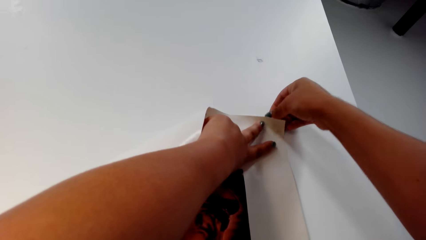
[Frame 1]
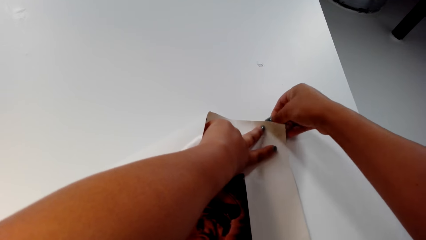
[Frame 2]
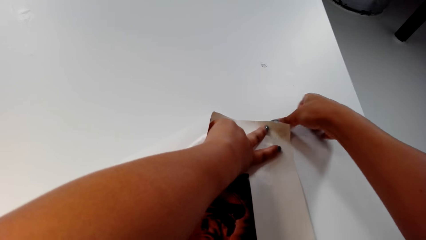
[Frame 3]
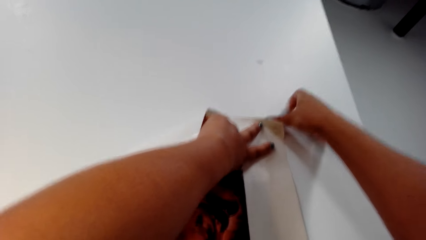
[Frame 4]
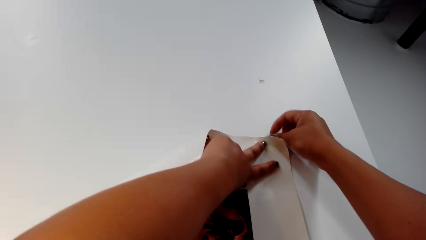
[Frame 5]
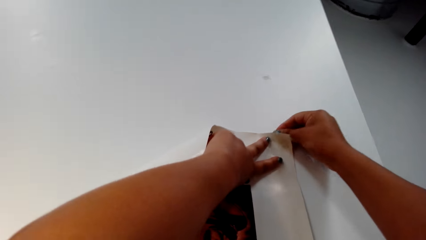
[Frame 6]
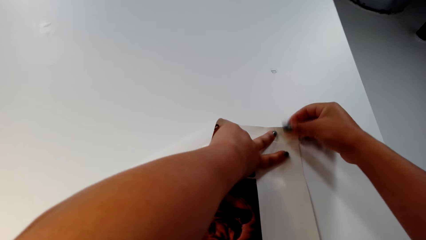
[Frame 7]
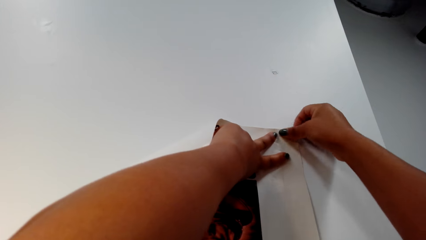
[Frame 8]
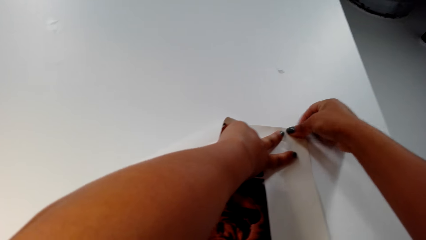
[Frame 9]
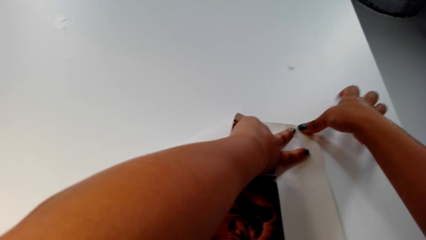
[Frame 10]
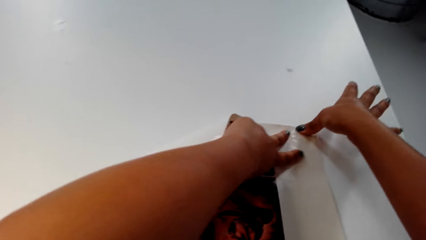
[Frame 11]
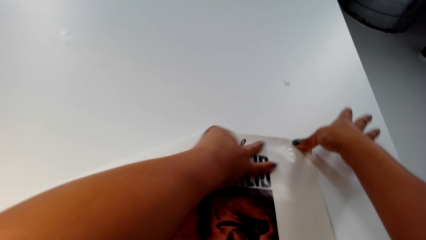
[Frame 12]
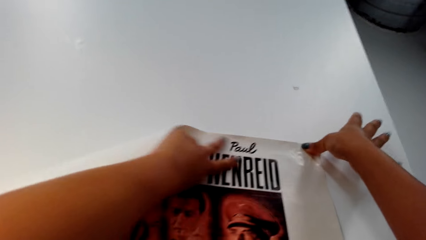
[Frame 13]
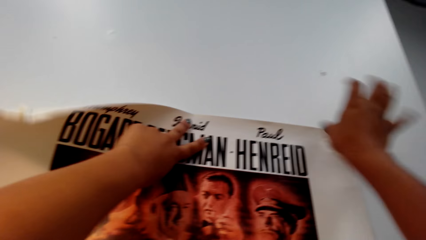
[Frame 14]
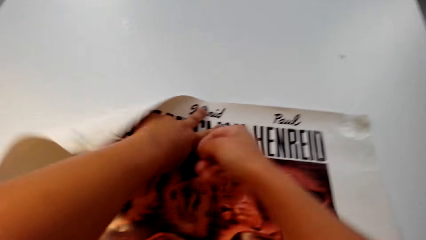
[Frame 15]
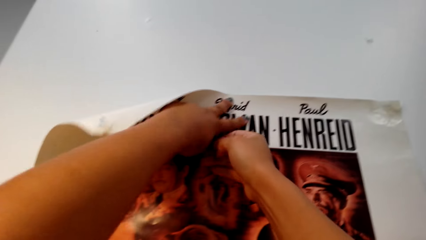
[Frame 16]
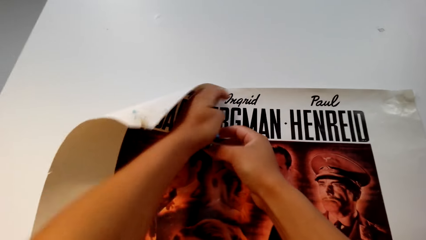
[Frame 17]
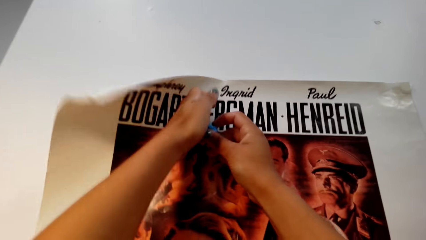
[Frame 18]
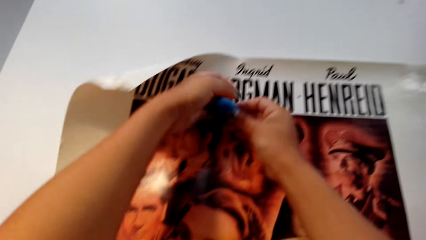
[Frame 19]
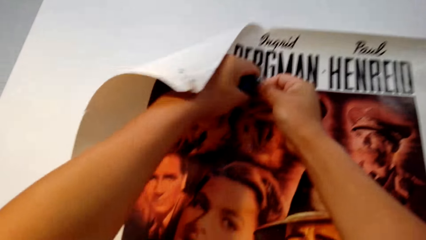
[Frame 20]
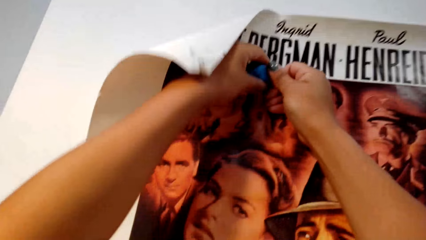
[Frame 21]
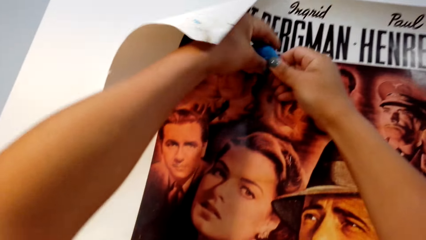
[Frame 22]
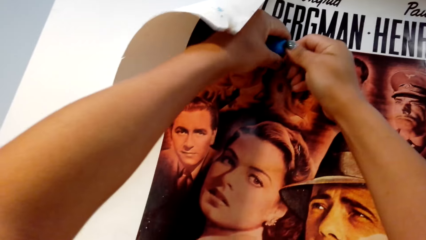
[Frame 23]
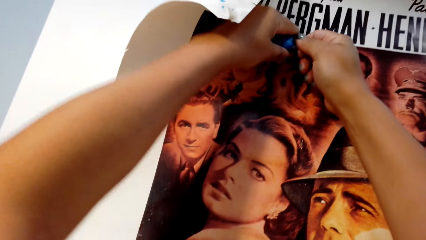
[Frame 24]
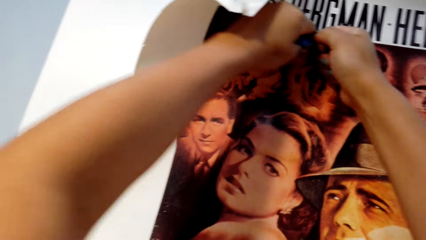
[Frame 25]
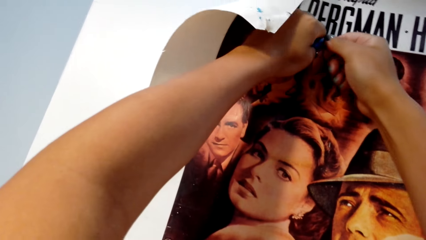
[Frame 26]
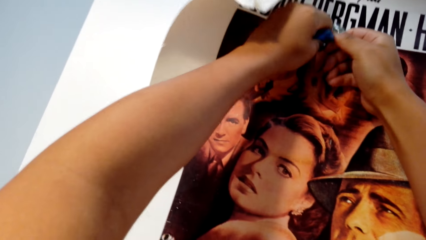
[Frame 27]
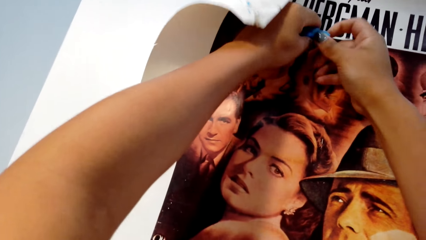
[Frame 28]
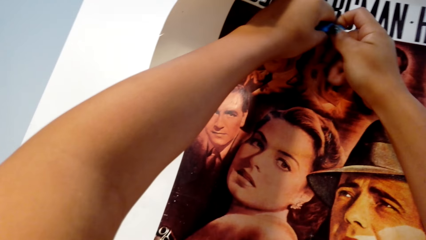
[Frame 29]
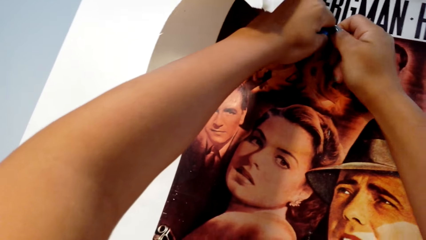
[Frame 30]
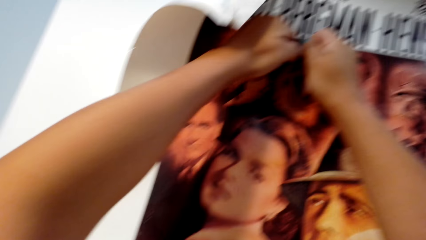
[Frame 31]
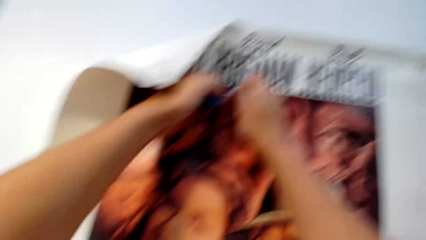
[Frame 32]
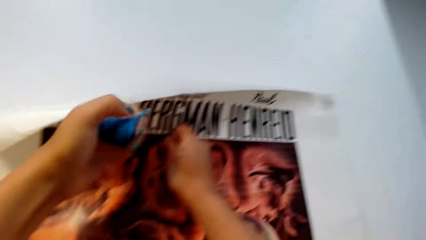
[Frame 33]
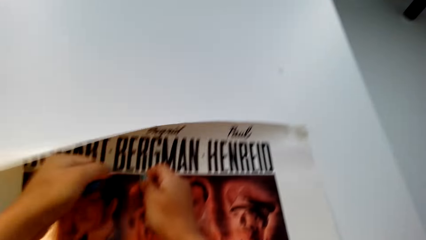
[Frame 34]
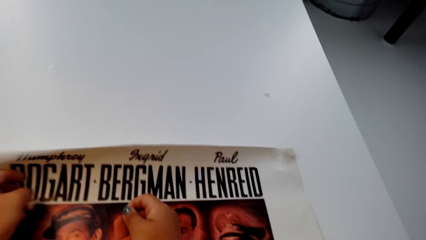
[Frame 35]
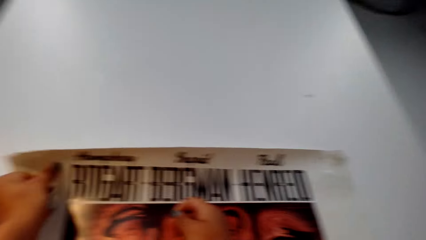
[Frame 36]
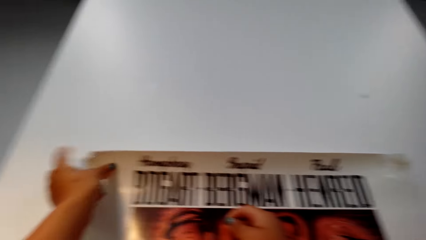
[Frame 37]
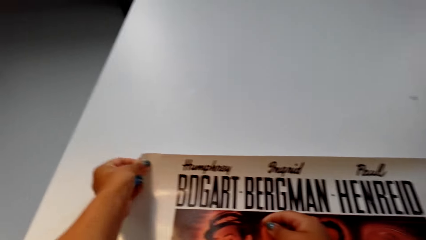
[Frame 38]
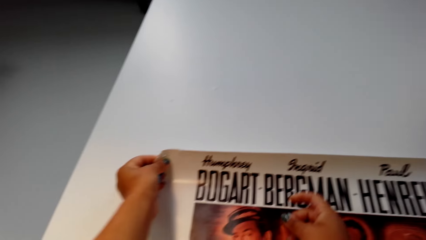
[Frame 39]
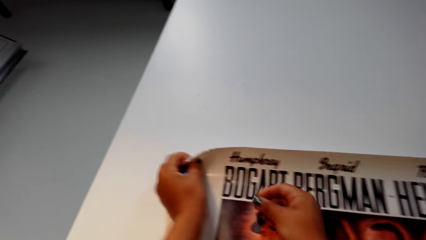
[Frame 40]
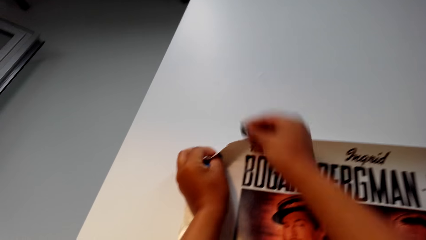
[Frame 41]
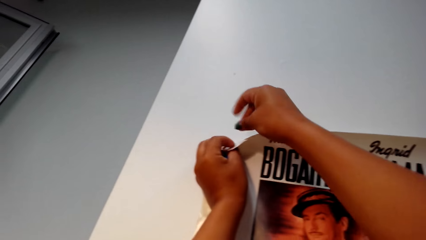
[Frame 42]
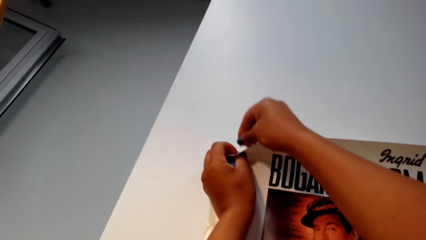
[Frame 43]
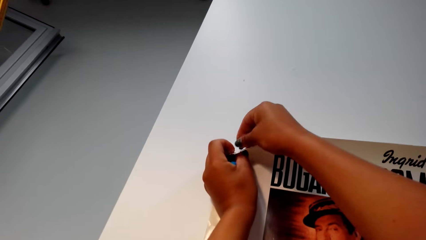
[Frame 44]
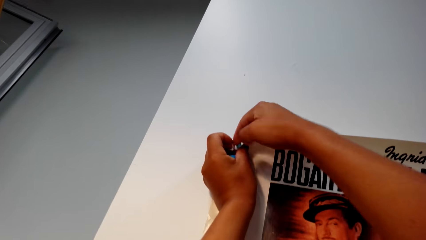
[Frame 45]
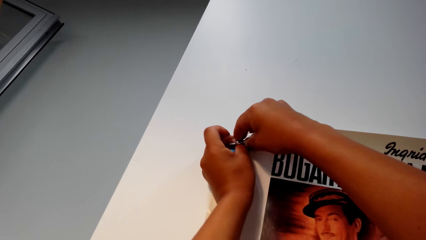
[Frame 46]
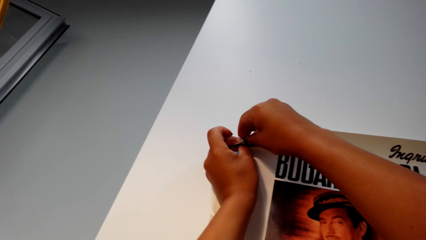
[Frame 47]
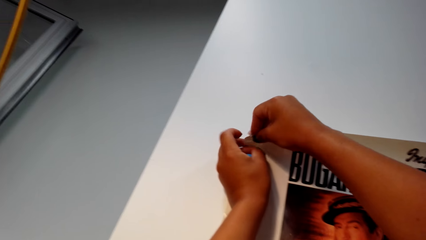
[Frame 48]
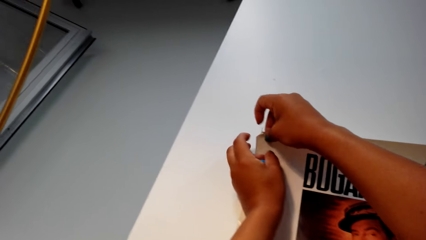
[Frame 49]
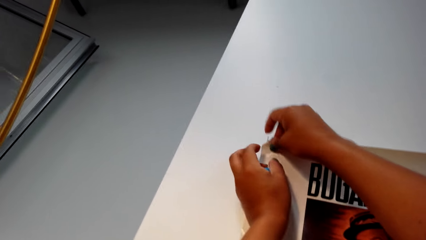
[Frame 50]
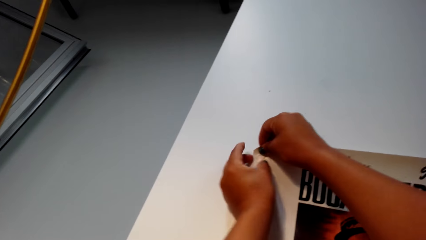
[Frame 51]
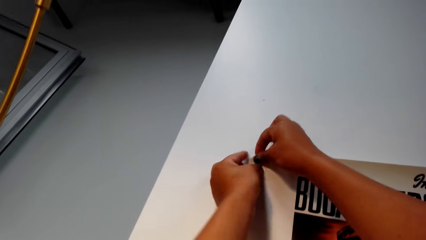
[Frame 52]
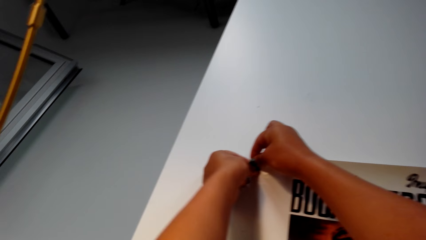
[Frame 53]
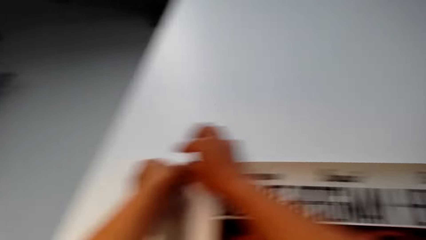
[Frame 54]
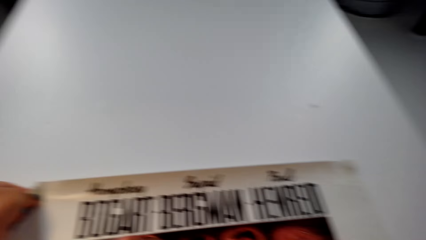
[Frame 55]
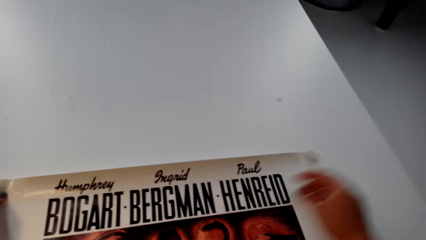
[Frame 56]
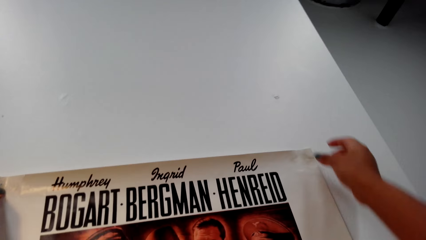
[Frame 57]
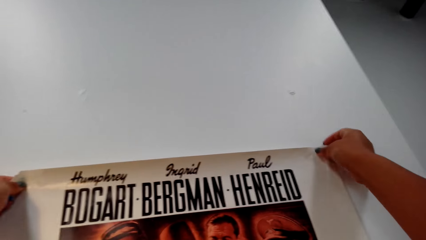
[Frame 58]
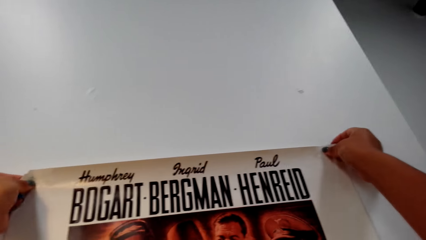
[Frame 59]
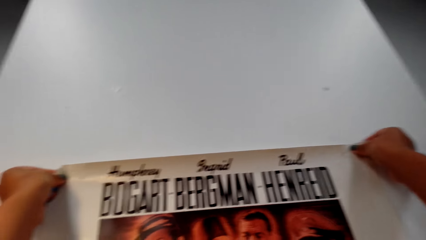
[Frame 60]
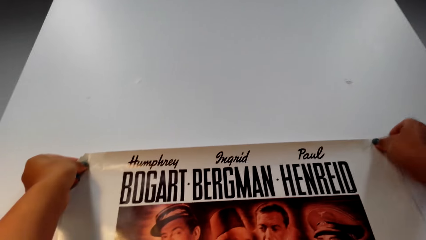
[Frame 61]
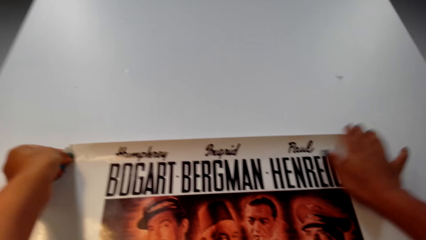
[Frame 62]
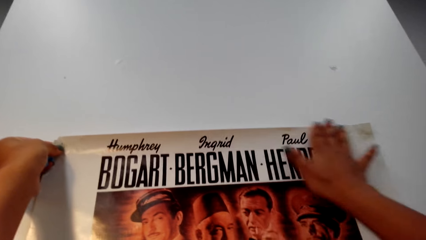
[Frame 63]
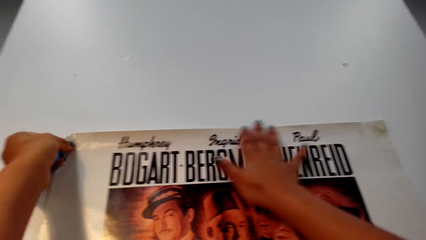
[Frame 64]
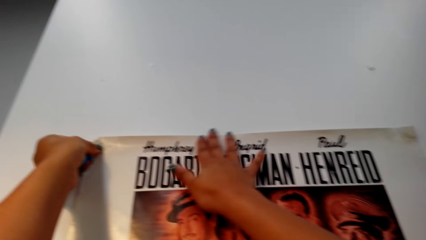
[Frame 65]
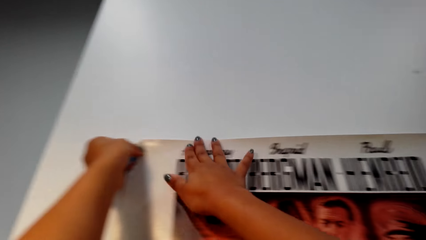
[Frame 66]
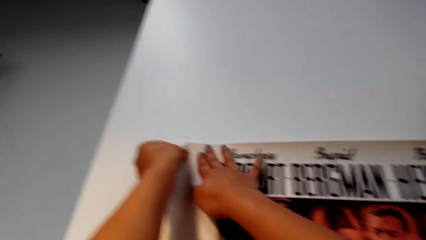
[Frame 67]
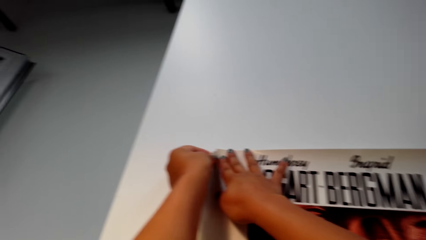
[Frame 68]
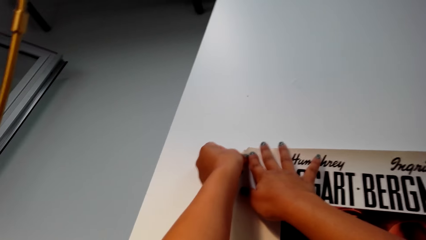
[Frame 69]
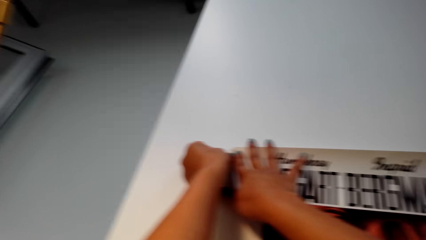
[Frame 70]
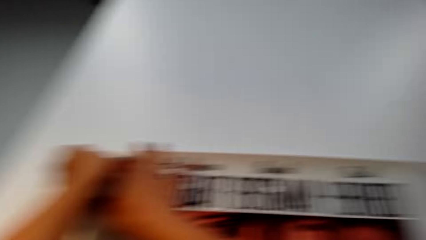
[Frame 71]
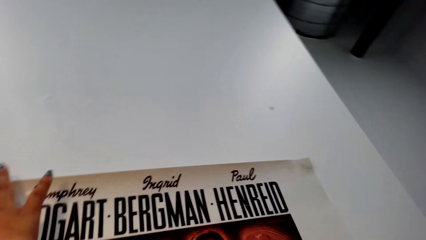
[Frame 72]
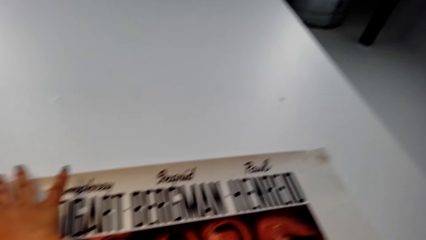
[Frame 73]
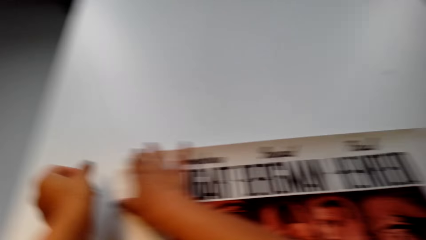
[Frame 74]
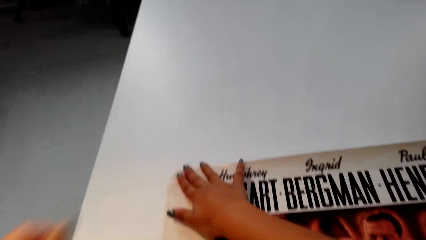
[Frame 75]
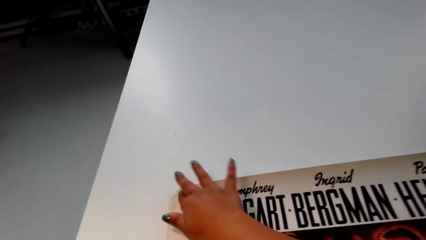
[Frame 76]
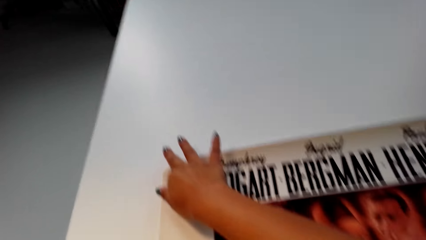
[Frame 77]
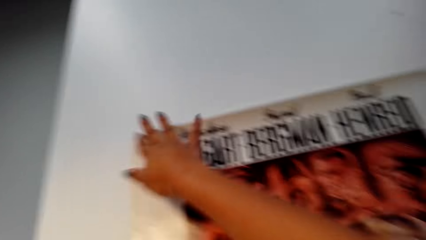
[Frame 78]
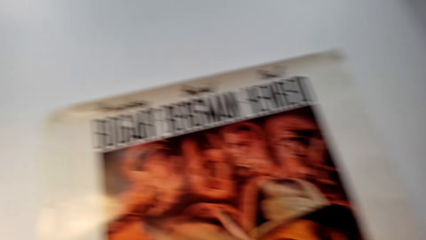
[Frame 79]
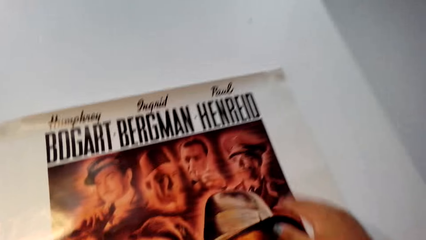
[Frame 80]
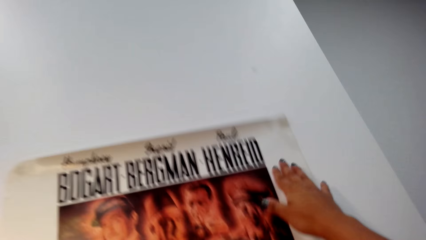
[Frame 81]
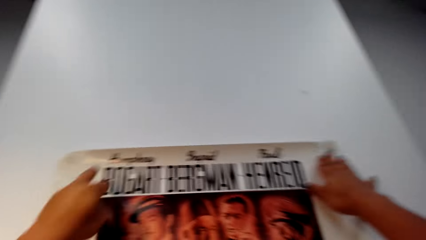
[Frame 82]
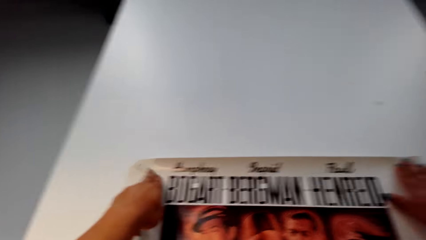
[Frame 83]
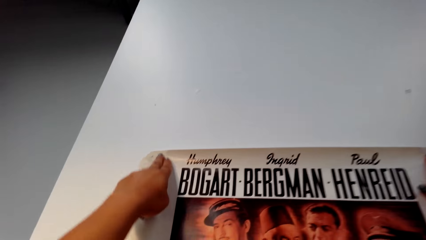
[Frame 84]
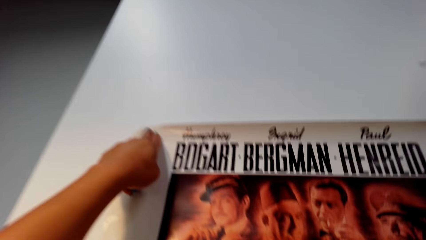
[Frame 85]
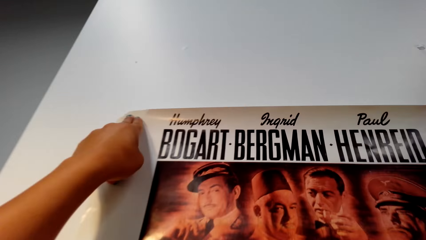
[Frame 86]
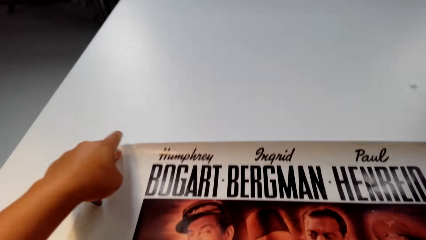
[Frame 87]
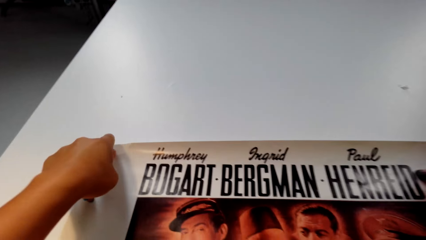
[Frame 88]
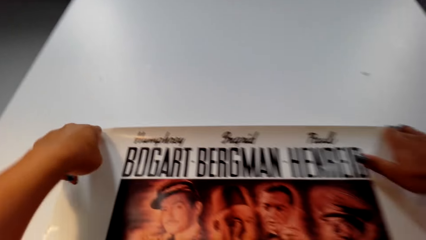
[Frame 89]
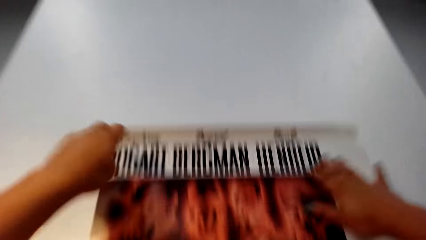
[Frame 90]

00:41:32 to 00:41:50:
The camera wearer attaches a sticker or masking tape on the wall. They stick the wall paper or poster on the wall. They straighten the wall paper. They cut the sticker. They pull the masking tape. They attach the sticker on the wall. They stick the wall paper on the wall. They straighten the wall paper. They press the poster on the wall. They align the wall paper.
